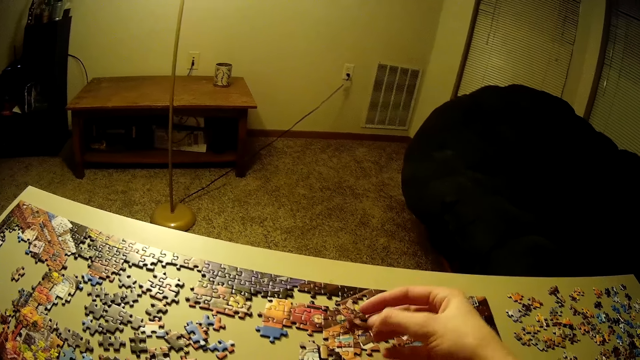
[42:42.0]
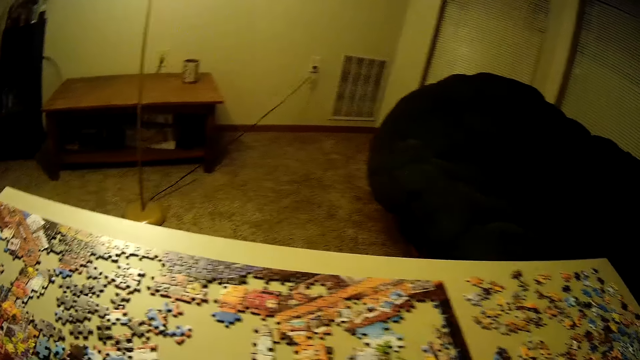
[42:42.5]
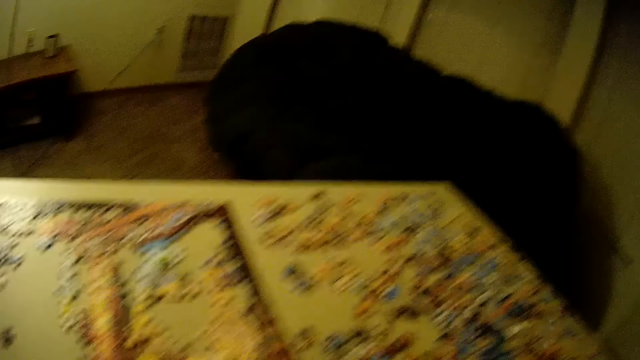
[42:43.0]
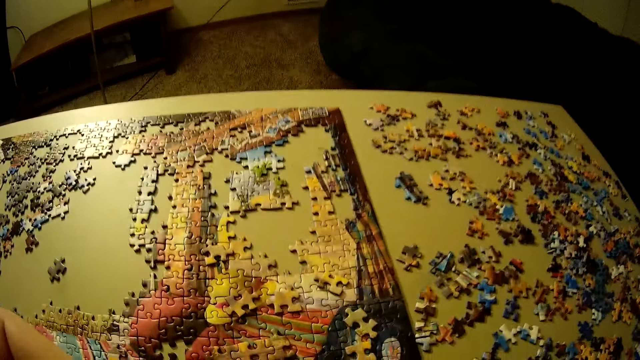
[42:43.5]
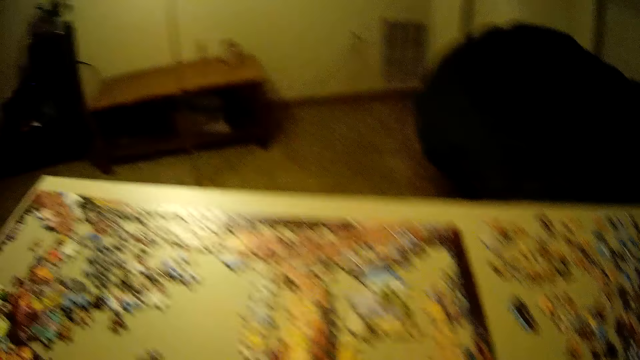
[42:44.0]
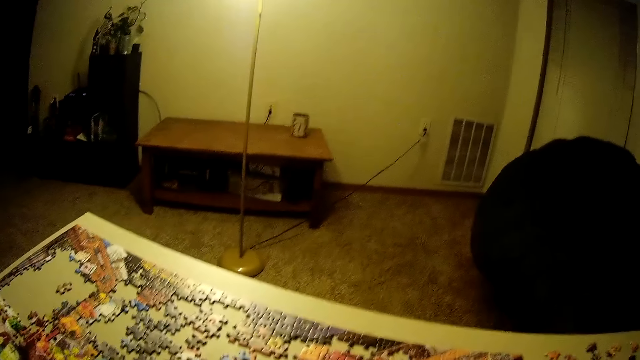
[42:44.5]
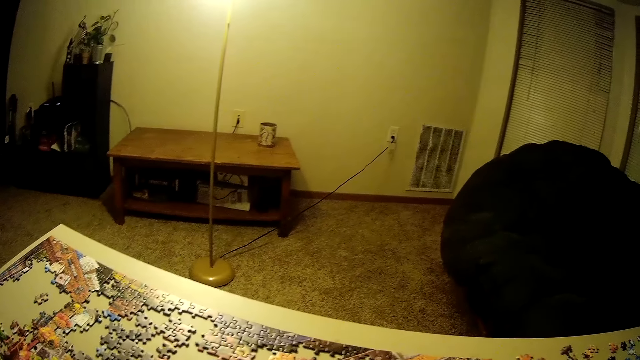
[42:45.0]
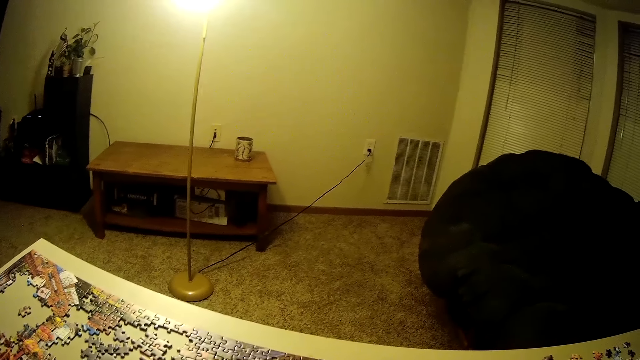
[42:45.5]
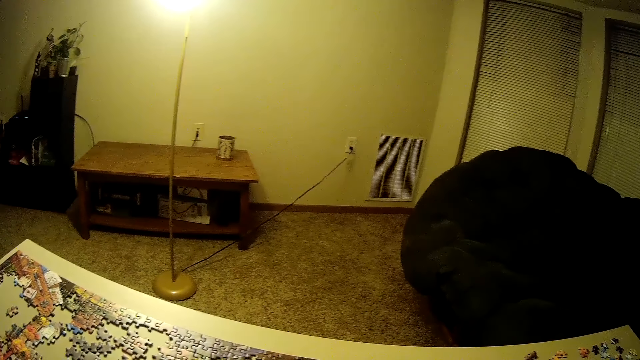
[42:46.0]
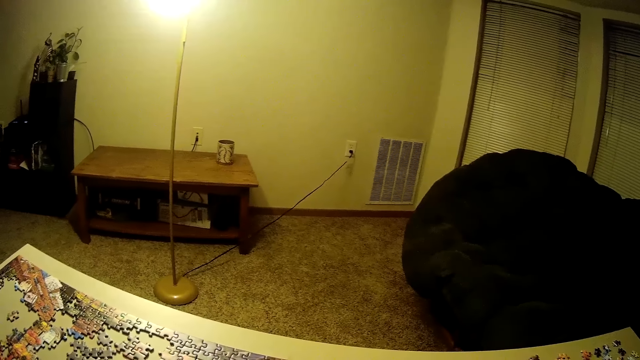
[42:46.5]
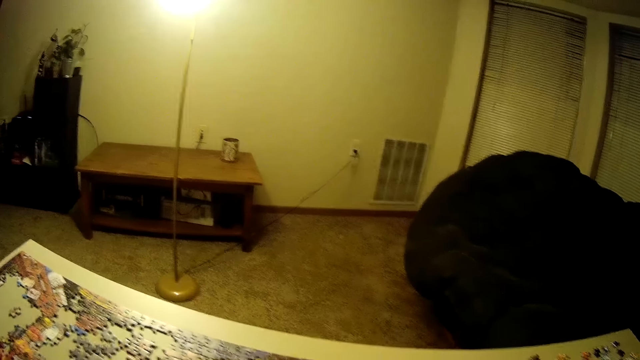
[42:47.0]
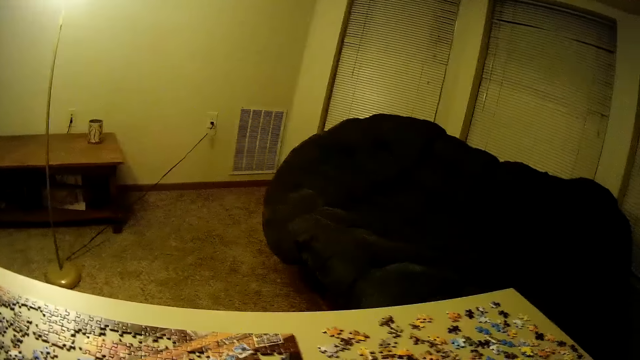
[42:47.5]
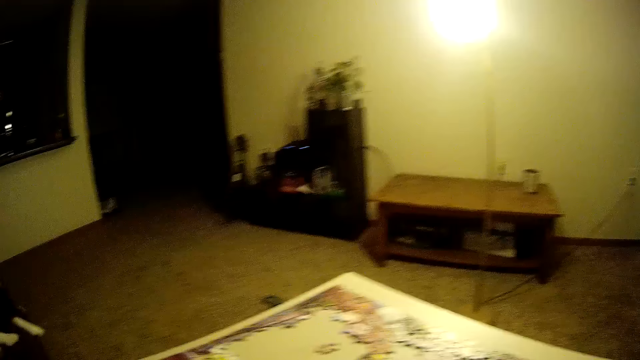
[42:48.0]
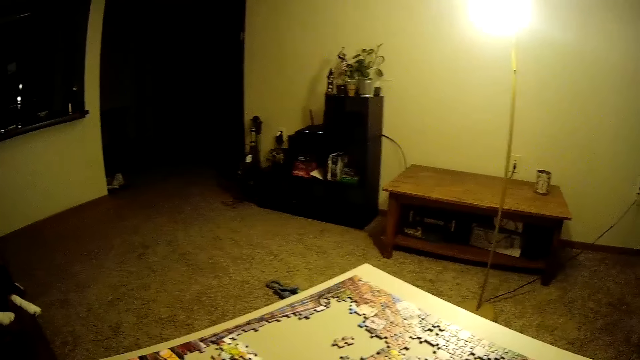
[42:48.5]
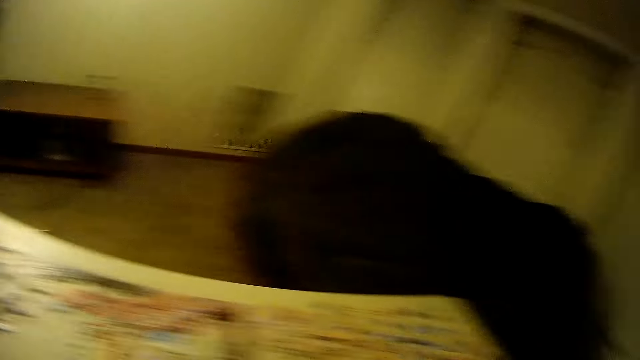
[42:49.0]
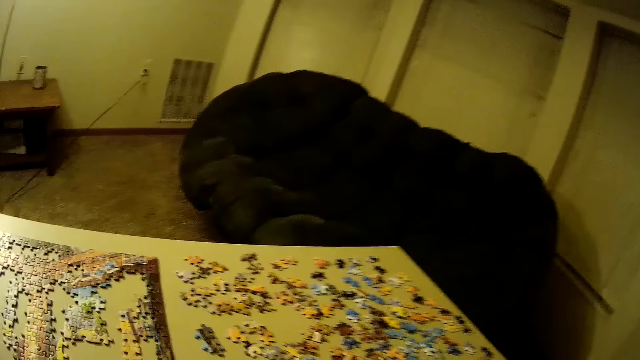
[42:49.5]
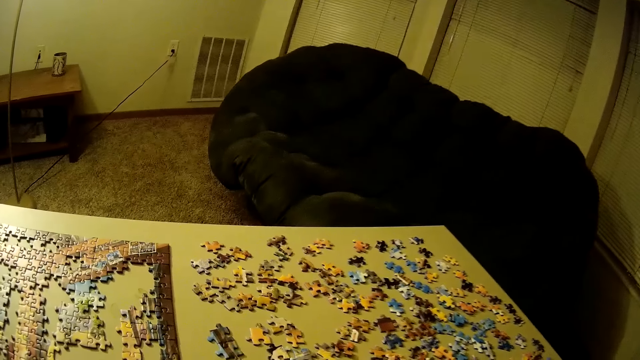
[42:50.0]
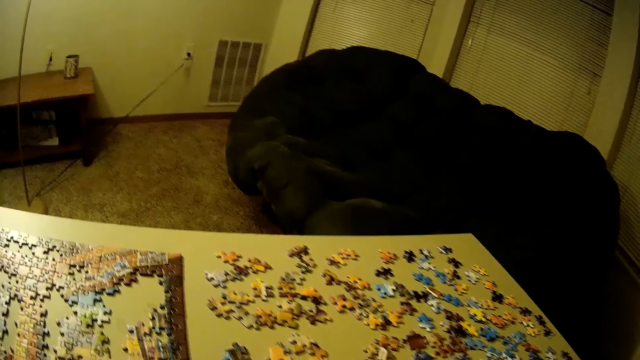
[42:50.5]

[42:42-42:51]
The camera wearer lifts up the piece of puzzle. She moves her hand towards her. She looks around.

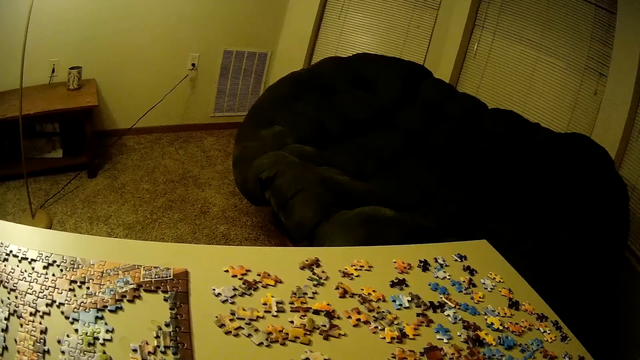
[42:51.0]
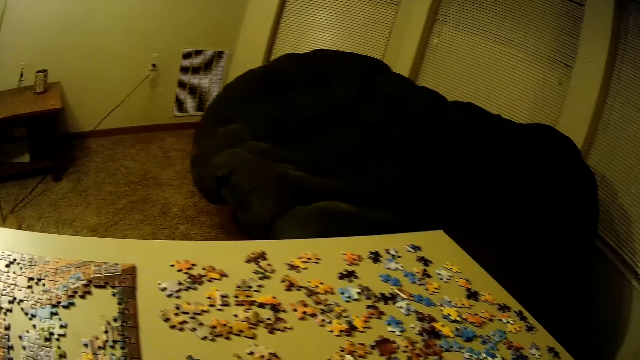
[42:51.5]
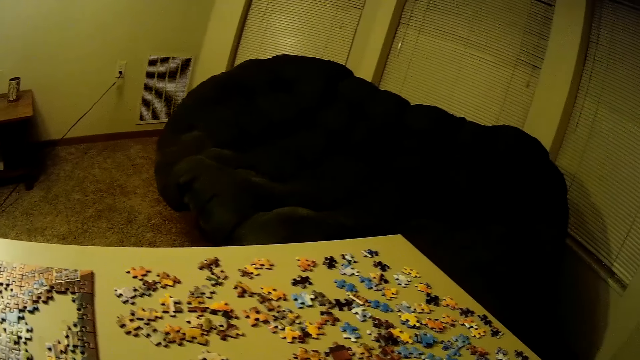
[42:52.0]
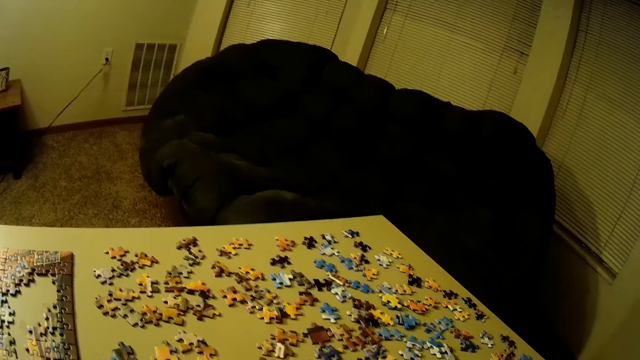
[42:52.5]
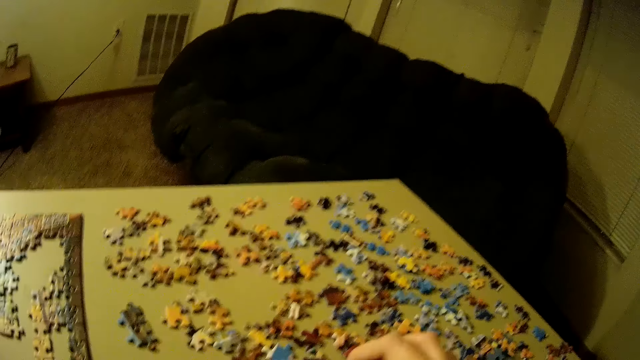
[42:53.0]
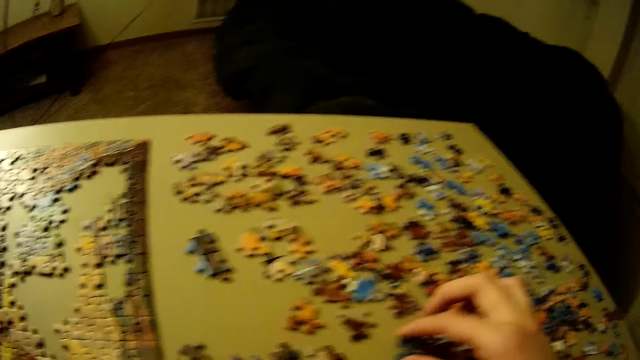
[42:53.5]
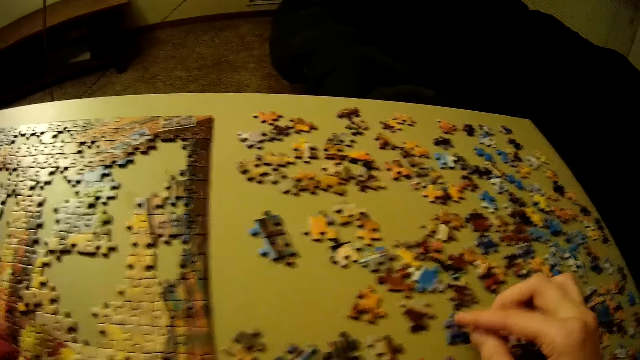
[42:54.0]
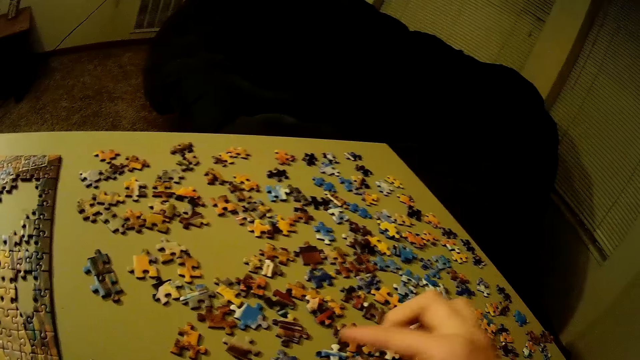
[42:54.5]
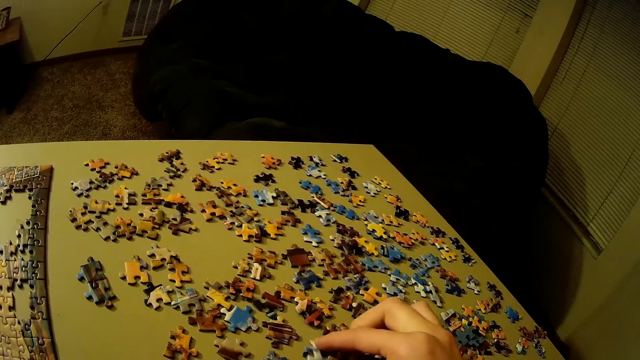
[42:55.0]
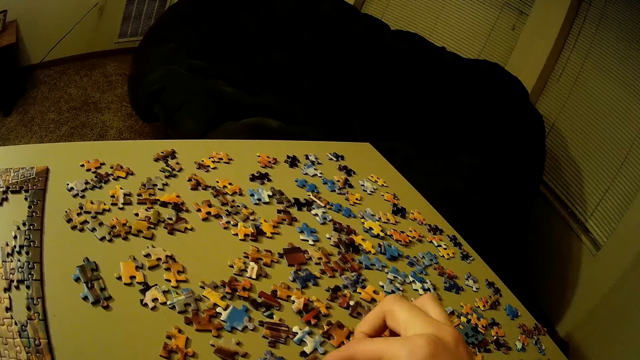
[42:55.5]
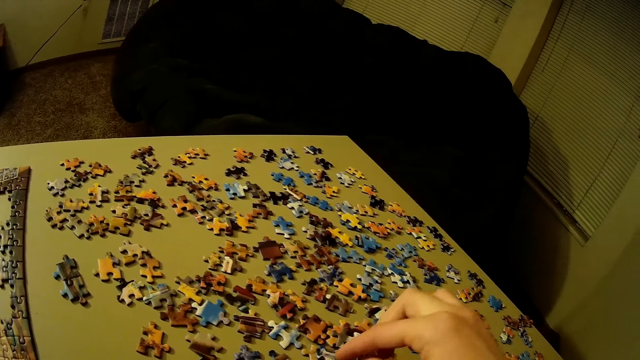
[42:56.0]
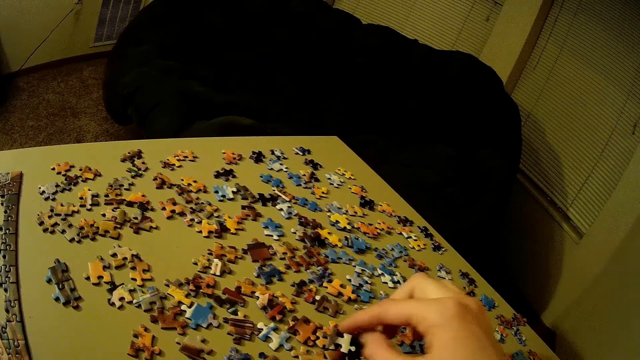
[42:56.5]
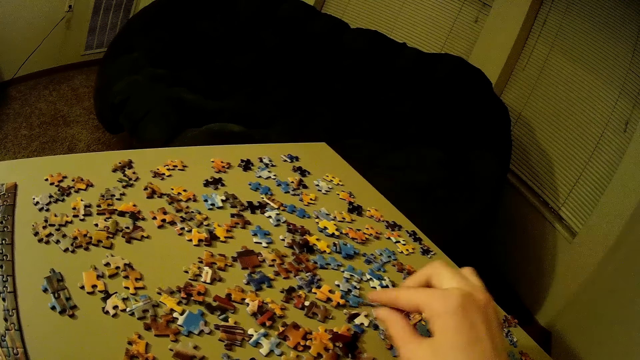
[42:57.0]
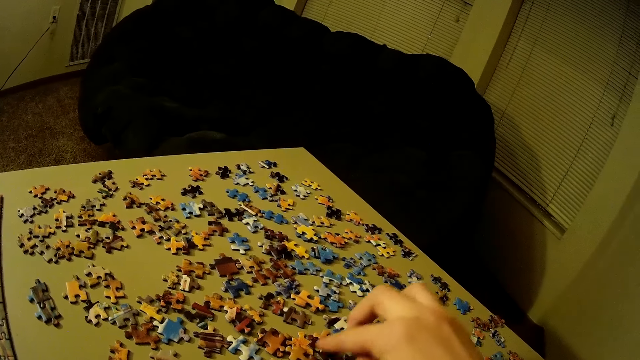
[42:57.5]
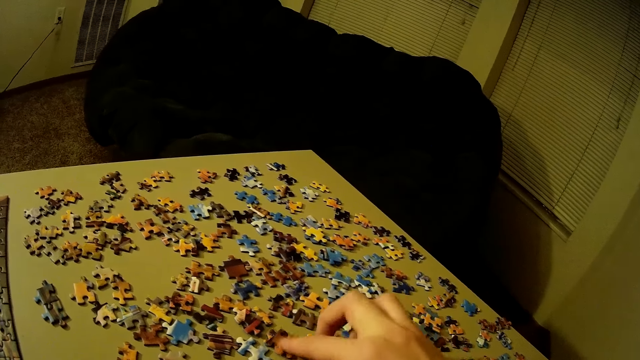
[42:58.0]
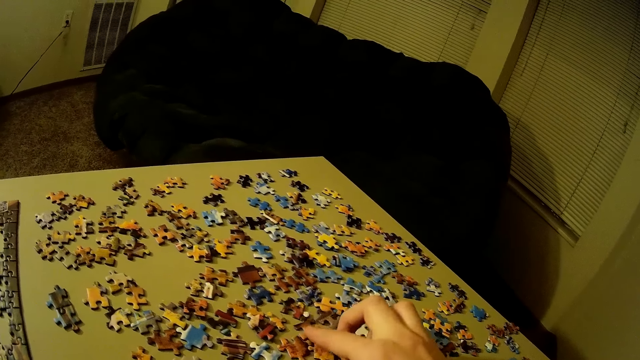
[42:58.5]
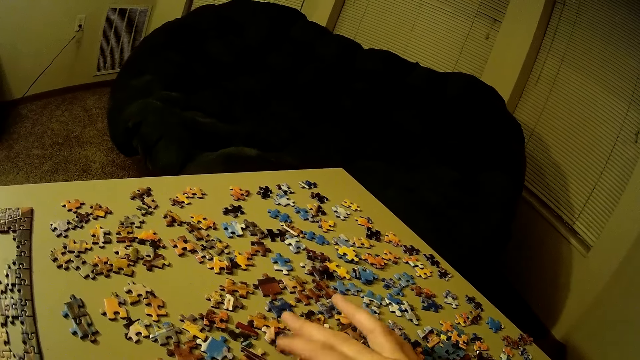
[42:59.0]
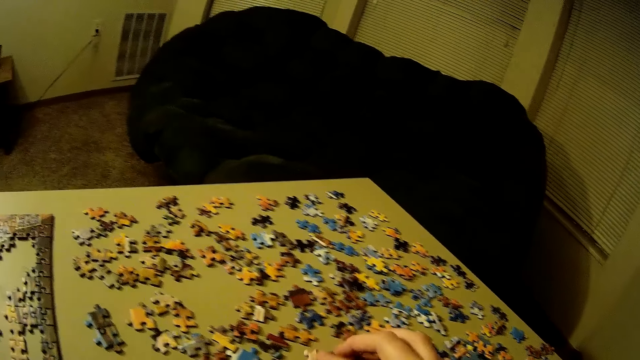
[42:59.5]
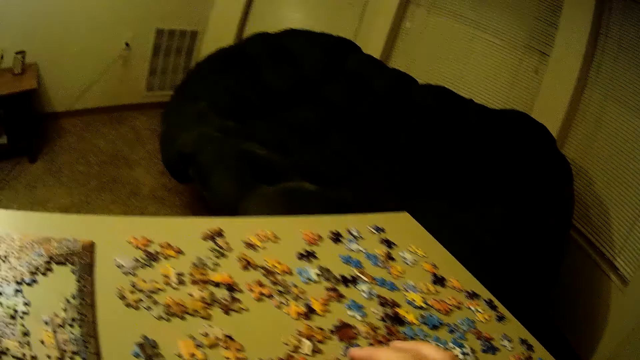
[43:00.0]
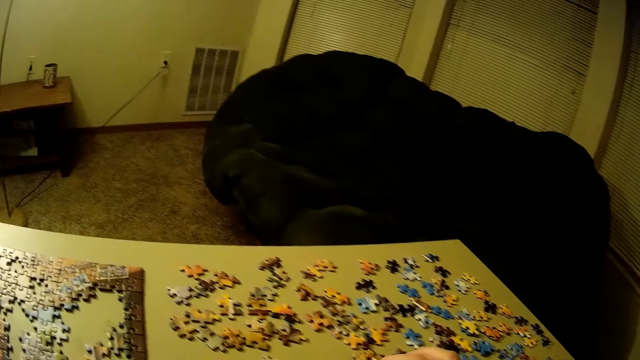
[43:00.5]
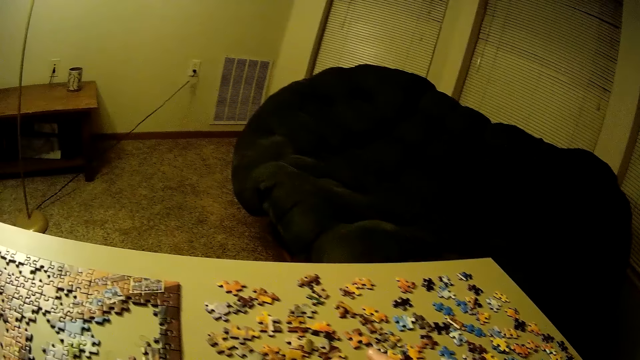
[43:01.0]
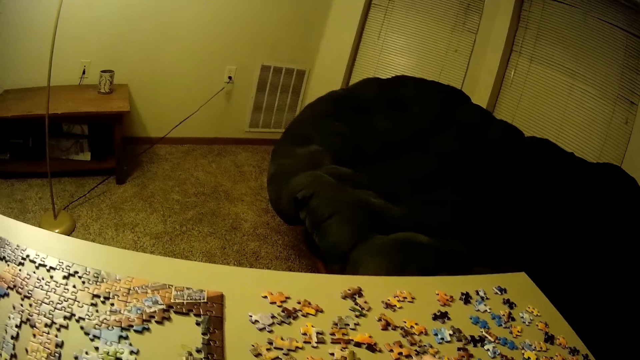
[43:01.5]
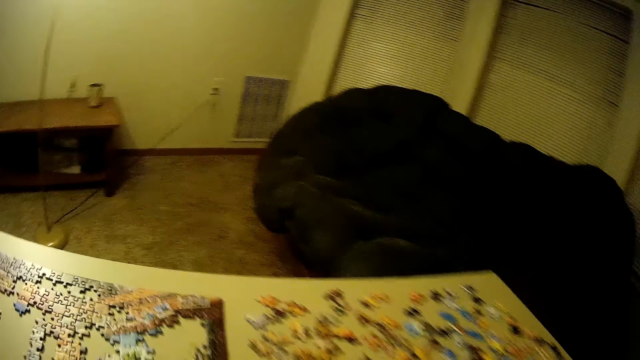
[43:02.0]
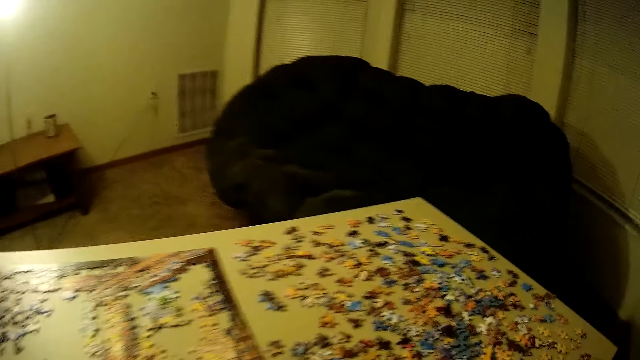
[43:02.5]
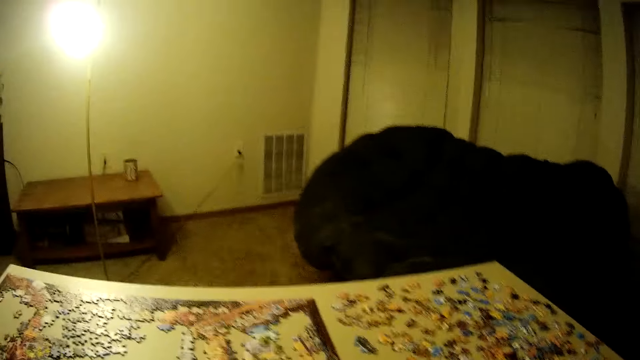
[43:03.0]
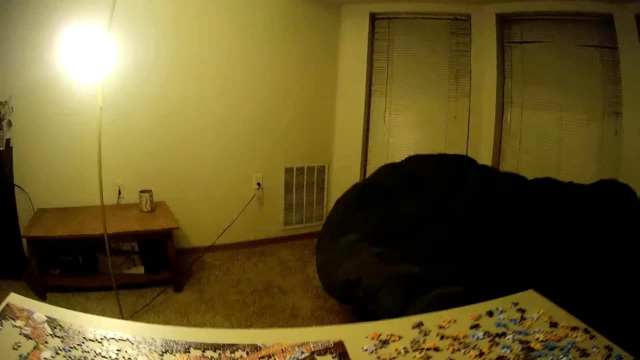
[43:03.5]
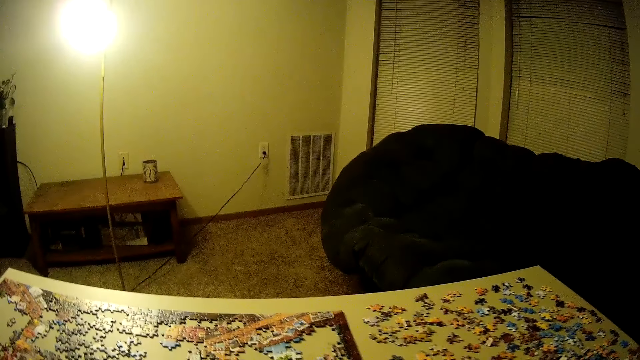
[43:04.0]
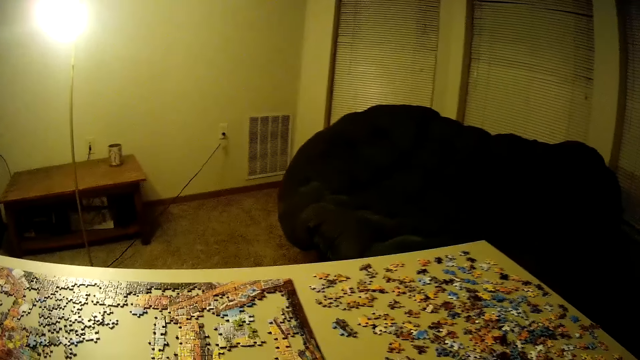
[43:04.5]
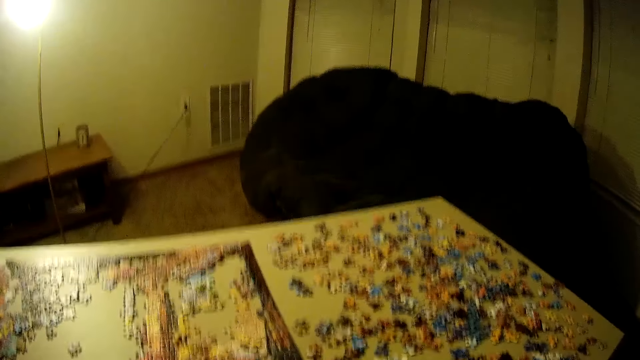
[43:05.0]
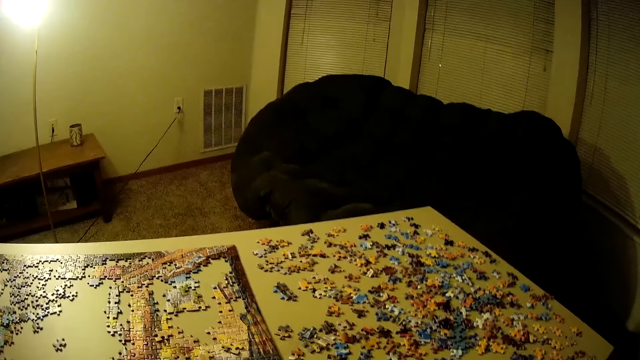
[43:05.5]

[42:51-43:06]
The camera wearer picks up a piece of the puzzle. They place the puzzle piece on the table. They hold another piece of the puzzle and let go of the puzzle piece. They scatter the pieces around. They check the game chips. They look around. They play the puzzle game.
